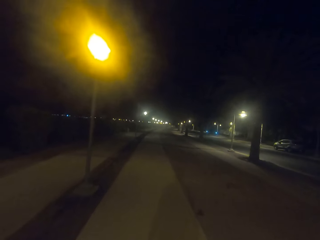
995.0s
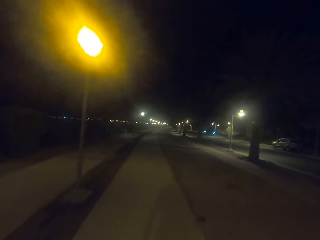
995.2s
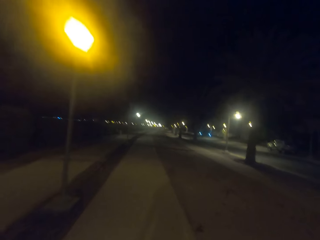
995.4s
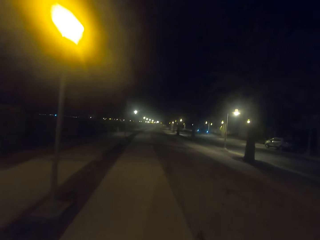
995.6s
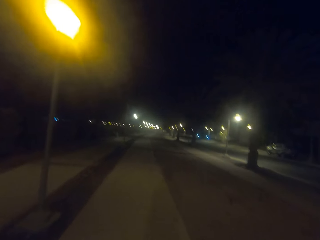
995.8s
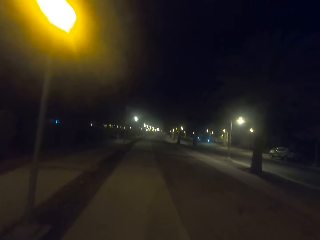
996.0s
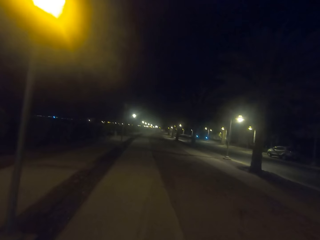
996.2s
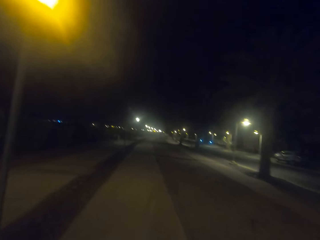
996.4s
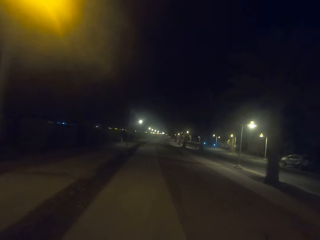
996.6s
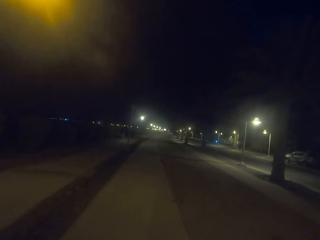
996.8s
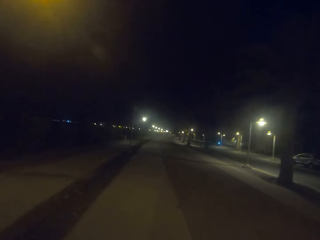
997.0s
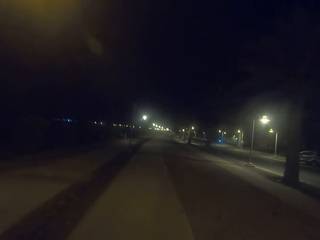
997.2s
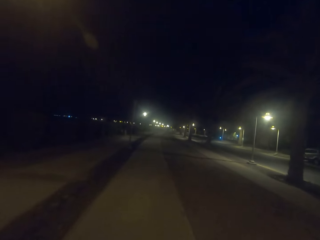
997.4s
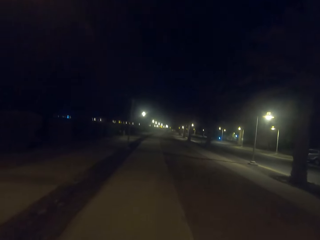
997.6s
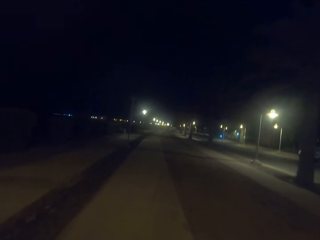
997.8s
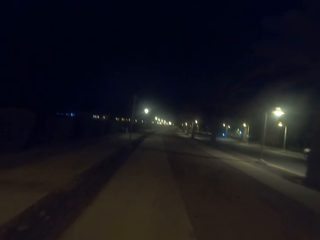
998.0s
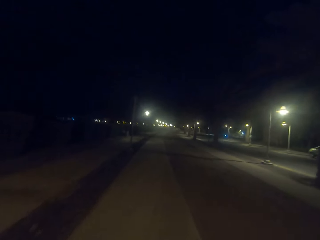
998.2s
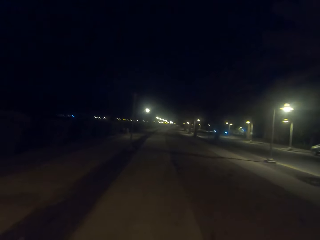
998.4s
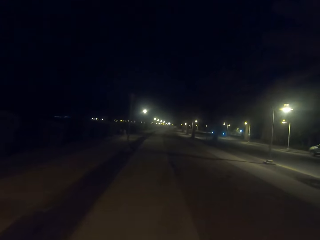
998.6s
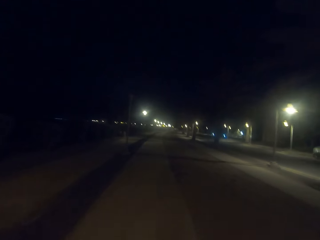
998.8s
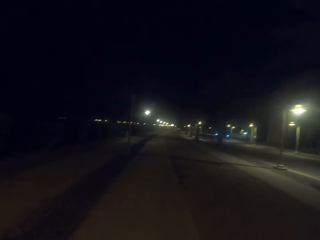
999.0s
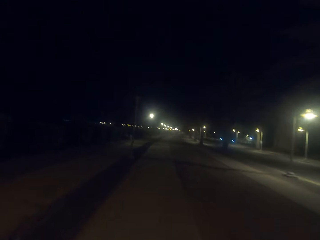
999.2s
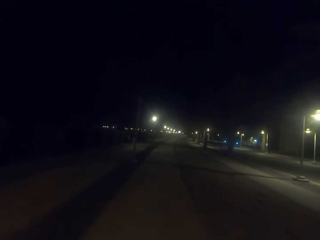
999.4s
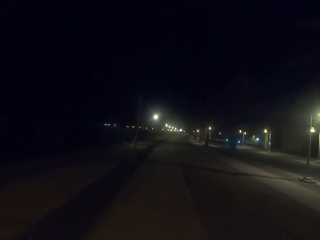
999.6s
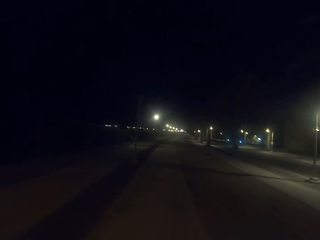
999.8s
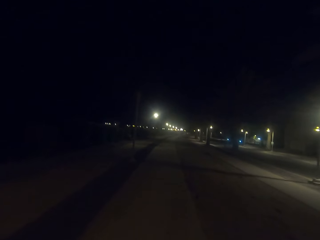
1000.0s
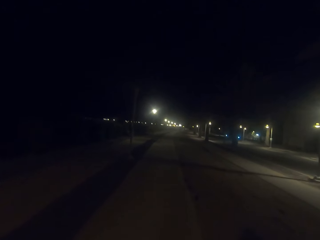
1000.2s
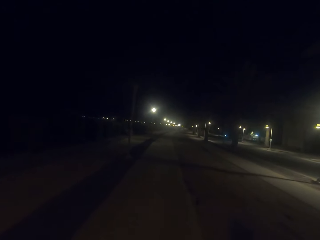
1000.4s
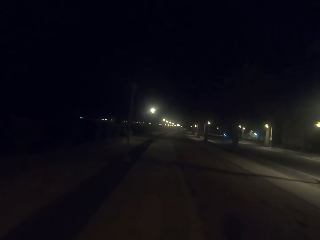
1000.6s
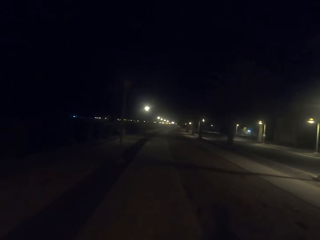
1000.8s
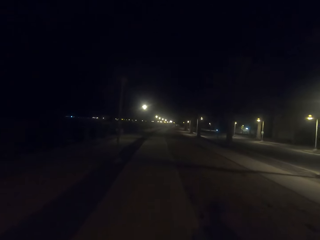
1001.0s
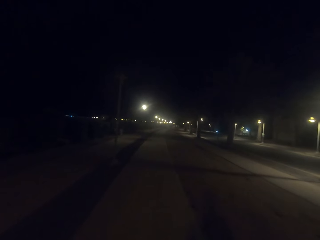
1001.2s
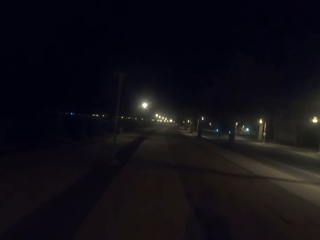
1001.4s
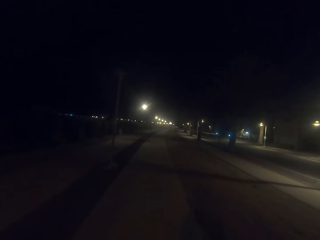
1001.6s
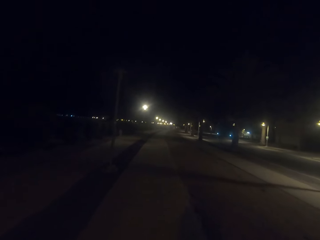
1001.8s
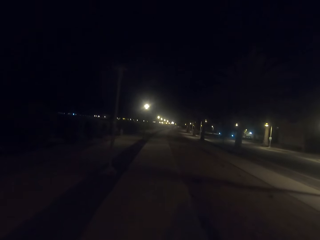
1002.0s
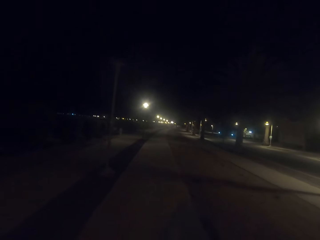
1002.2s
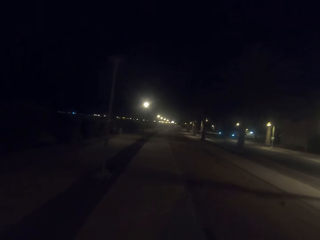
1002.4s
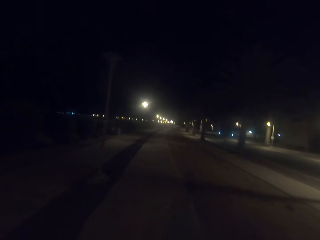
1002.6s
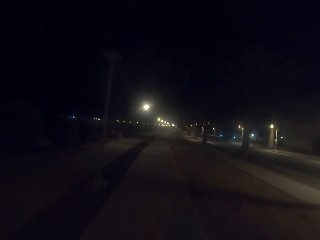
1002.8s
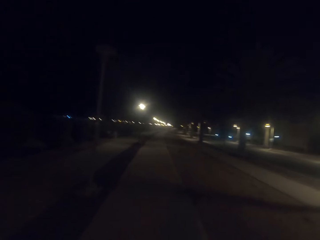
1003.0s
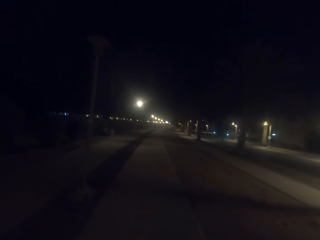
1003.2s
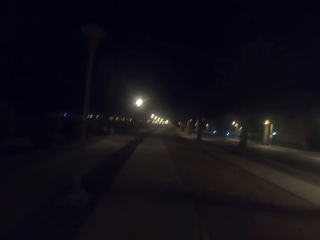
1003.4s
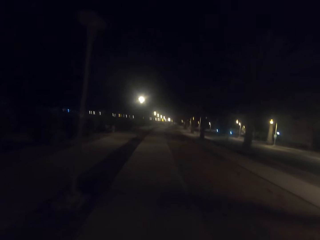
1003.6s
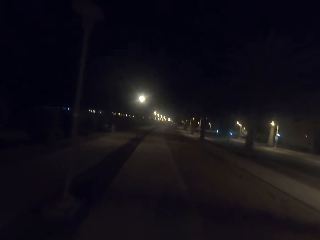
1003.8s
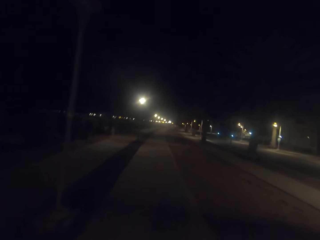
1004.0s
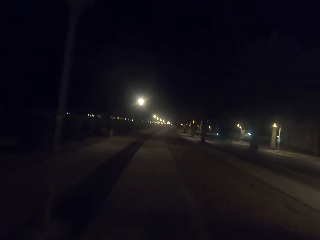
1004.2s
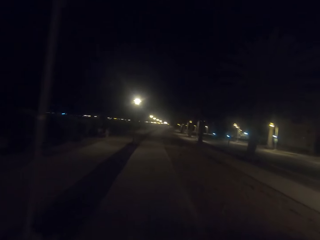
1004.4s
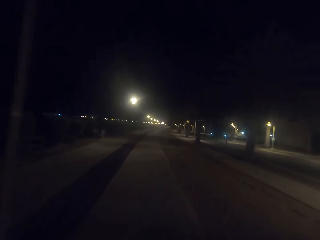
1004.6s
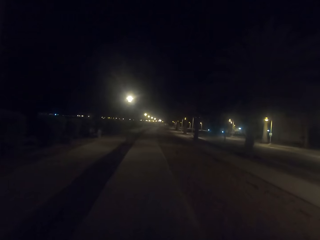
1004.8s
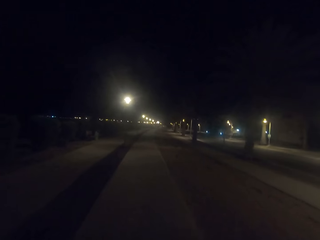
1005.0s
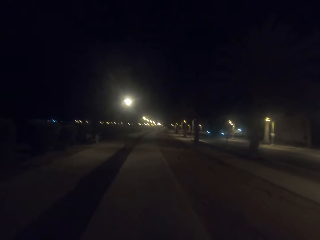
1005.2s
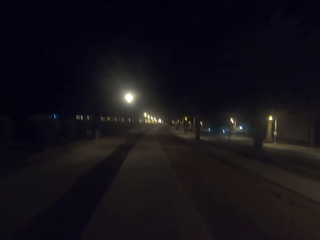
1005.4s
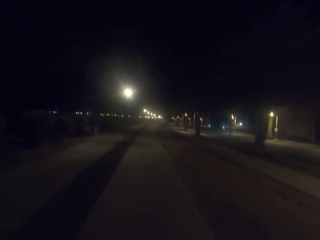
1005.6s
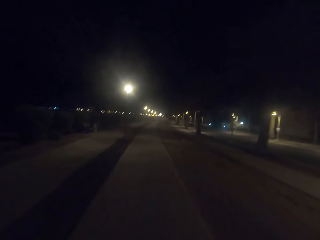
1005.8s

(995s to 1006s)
The camera wearer walks on the walkway.

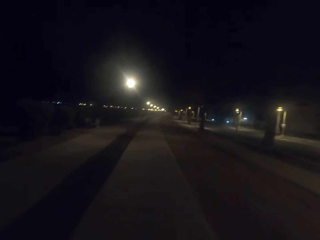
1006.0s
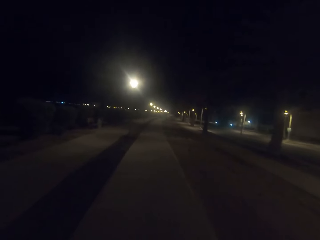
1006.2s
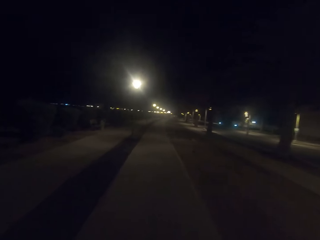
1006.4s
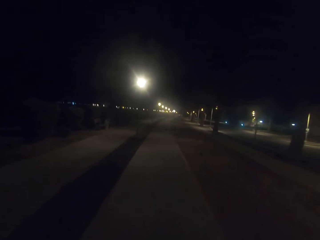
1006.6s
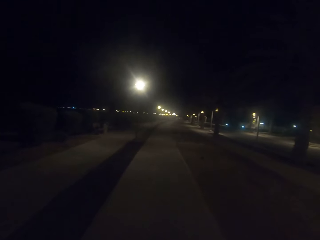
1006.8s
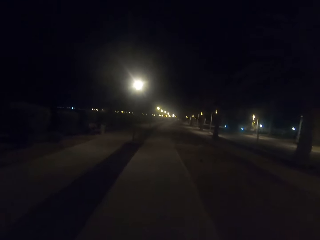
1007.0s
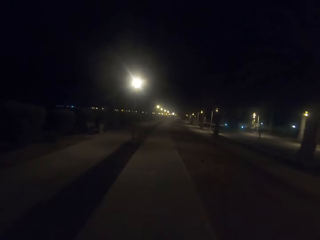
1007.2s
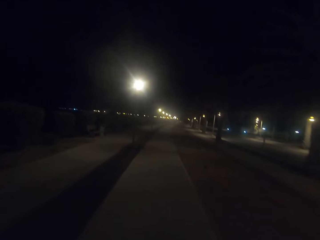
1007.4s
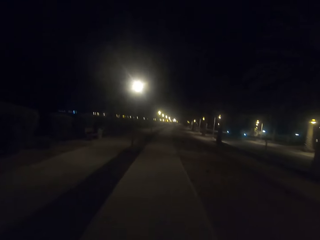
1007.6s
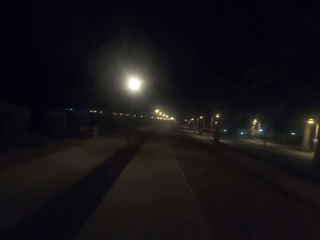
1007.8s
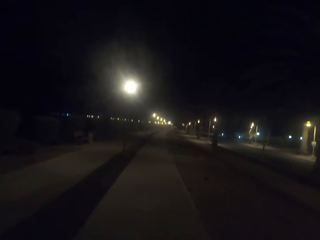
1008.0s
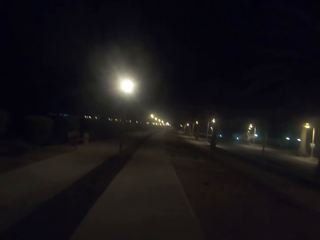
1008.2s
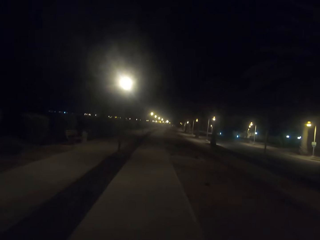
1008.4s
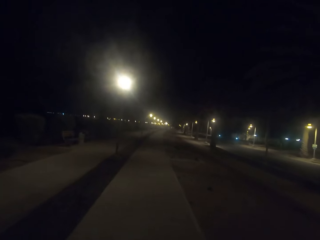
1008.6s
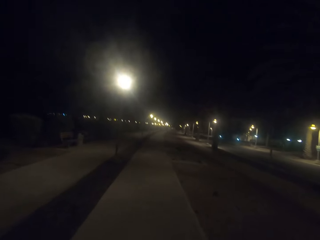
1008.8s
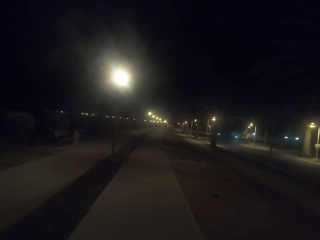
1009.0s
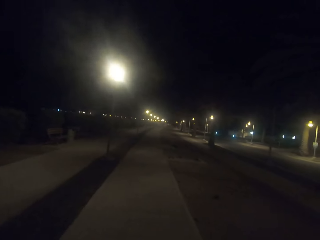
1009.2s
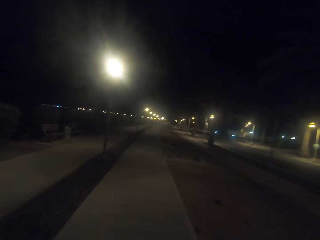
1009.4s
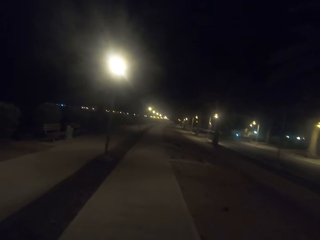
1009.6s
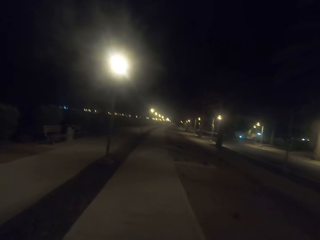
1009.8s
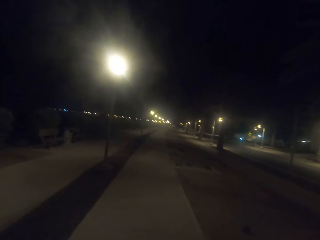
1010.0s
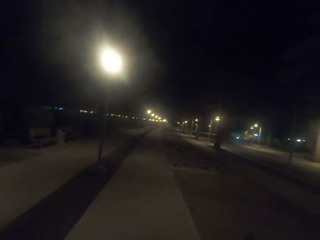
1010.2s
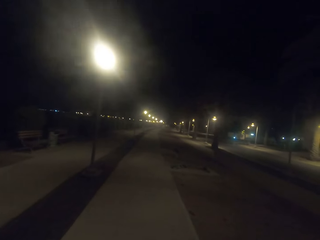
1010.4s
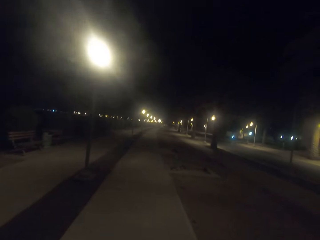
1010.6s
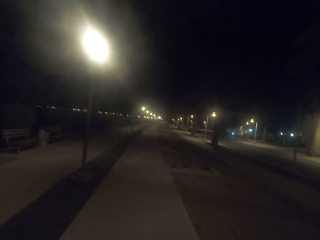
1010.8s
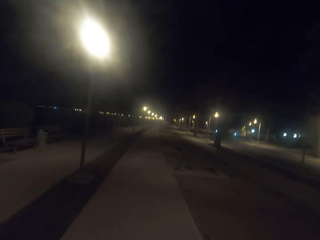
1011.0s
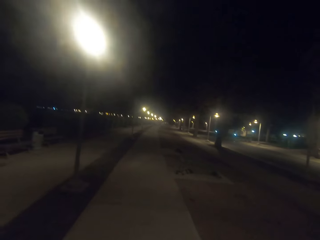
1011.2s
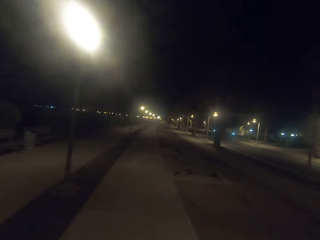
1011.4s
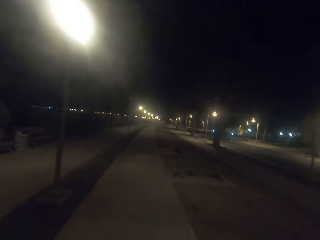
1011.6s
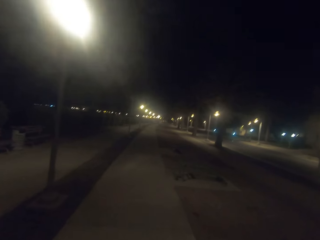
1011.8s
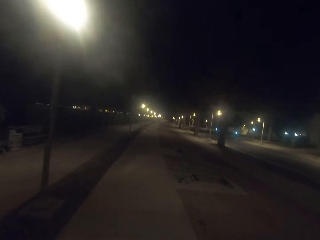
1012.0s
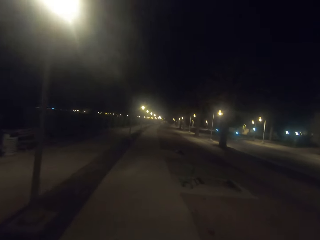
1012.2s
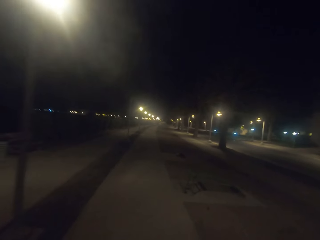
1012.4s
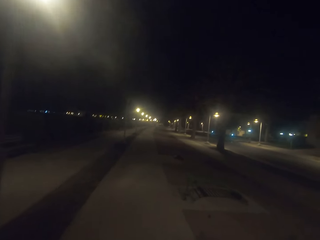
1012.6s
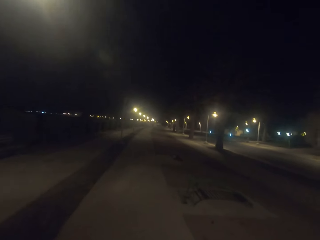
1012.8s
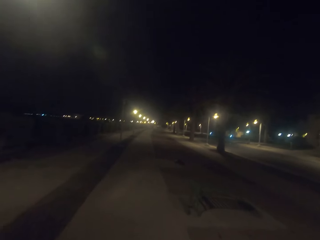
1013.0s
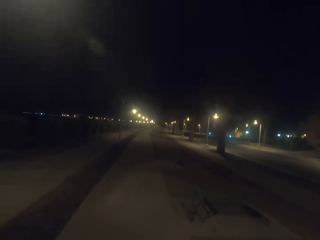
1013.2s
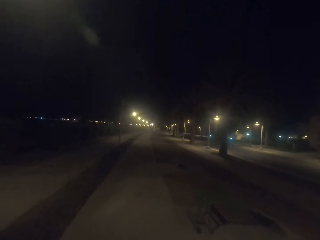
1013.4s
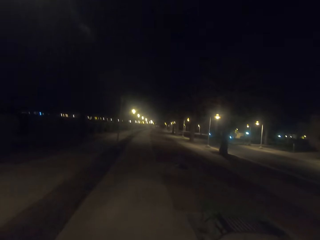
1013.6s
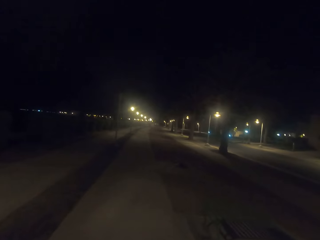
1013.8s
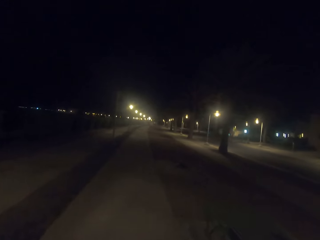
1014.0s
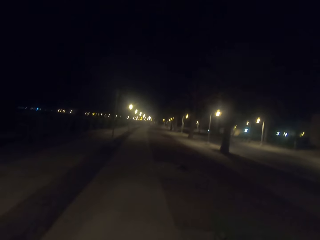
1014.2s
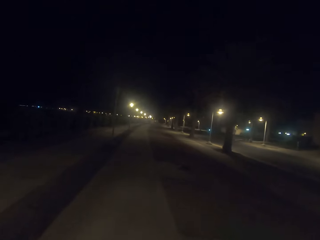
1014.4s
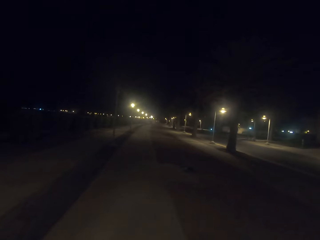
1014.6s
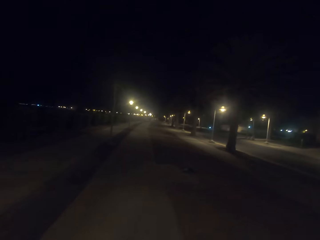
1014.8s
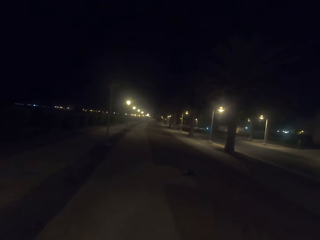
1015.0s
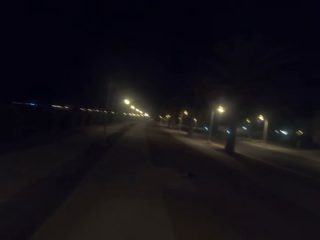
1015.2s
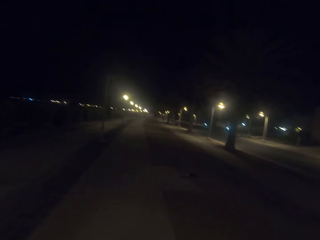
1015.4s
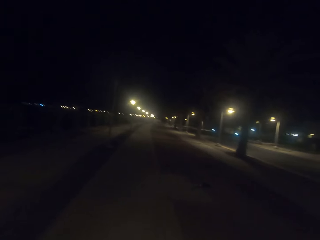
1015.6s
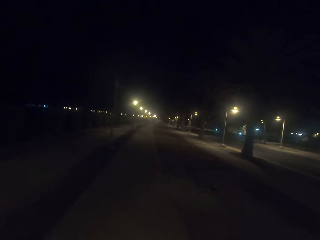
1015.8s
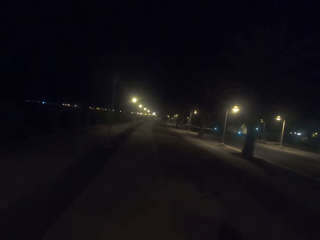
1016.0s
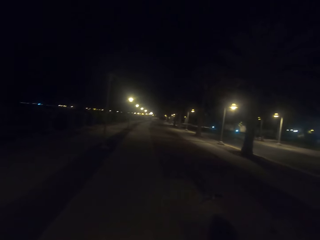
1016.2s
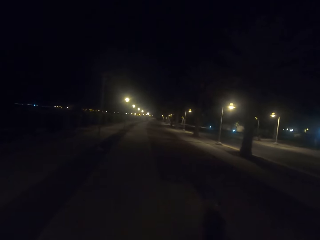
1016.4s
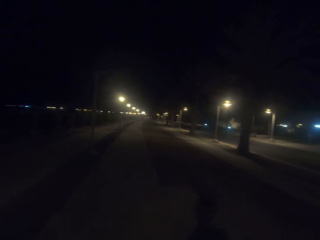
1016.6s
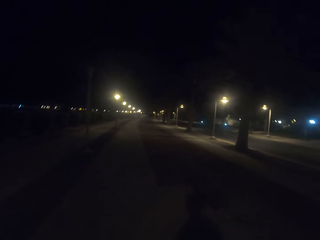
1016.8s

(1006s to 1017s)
The camera wearer looks on the road.
